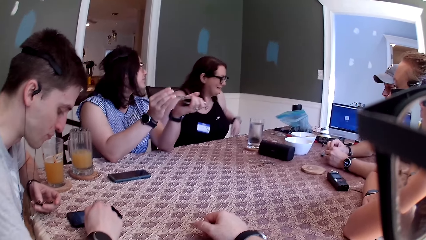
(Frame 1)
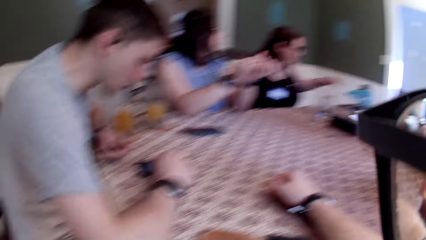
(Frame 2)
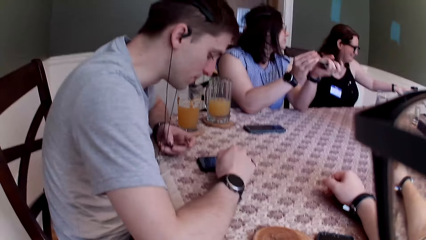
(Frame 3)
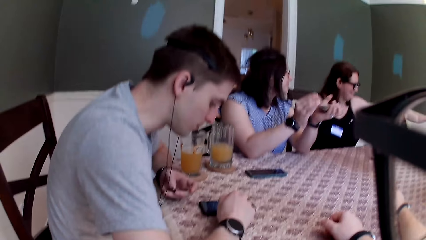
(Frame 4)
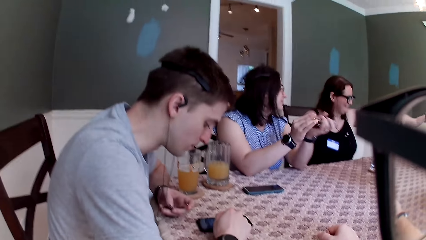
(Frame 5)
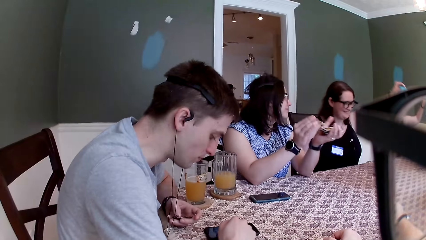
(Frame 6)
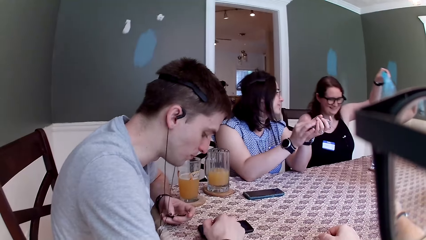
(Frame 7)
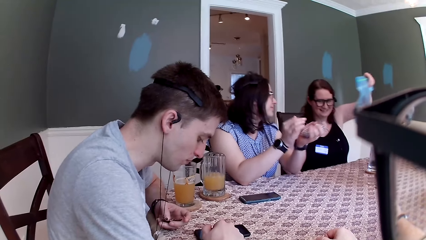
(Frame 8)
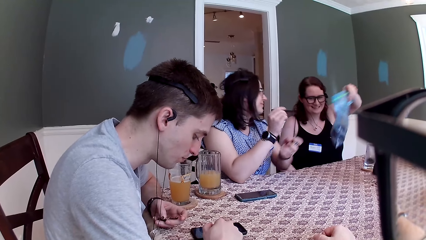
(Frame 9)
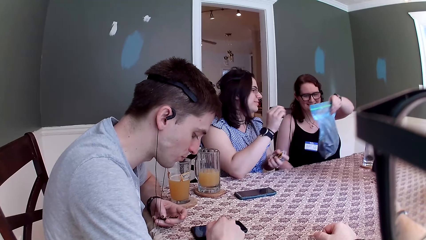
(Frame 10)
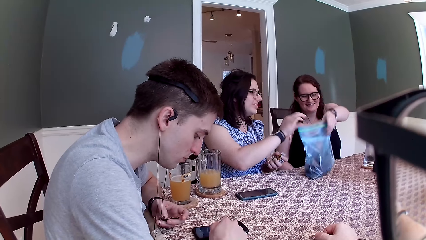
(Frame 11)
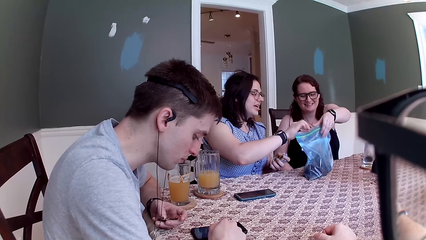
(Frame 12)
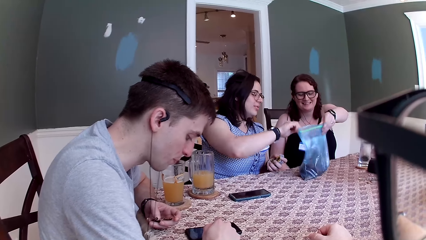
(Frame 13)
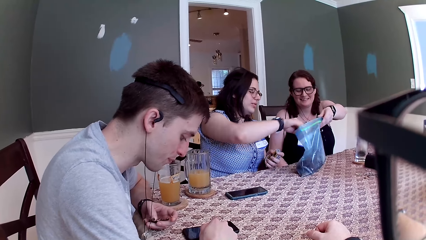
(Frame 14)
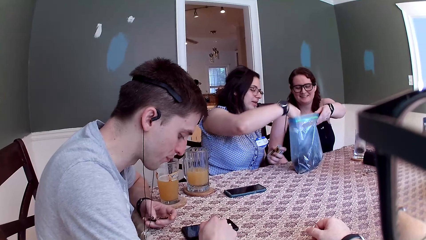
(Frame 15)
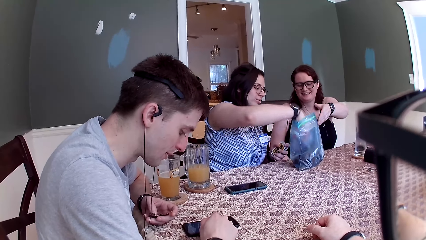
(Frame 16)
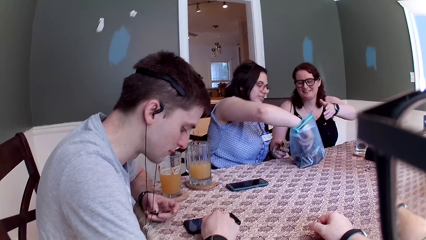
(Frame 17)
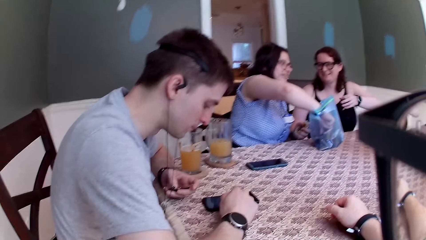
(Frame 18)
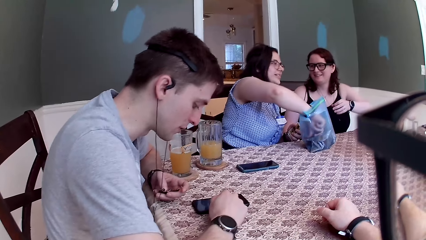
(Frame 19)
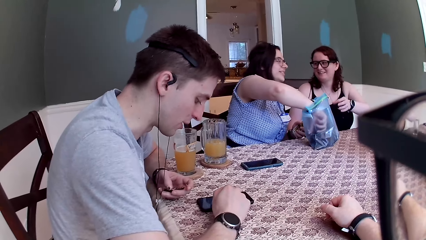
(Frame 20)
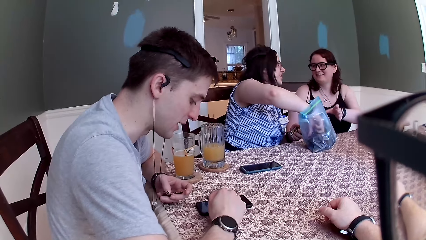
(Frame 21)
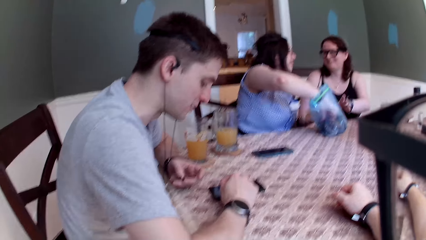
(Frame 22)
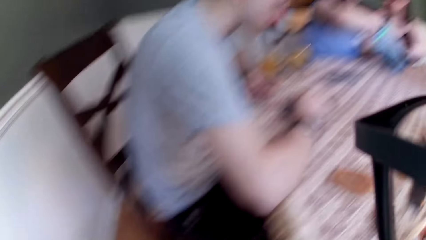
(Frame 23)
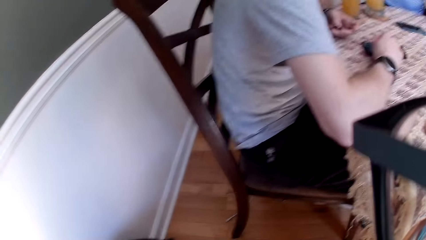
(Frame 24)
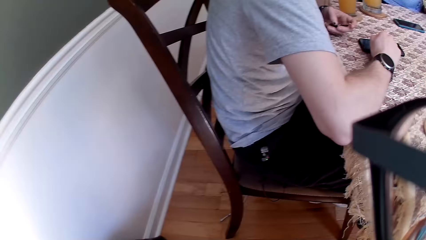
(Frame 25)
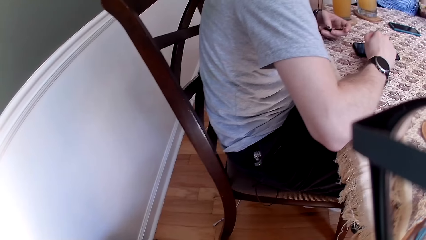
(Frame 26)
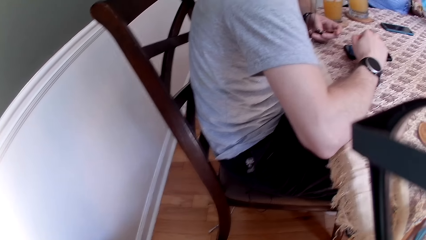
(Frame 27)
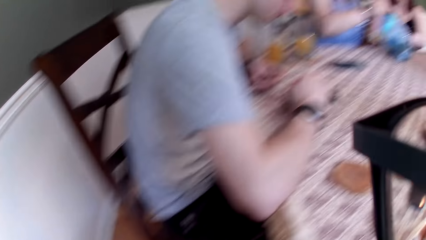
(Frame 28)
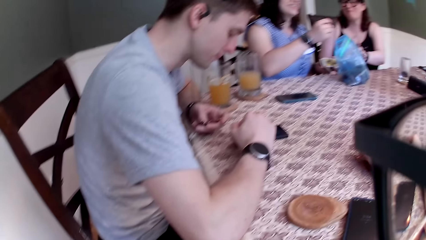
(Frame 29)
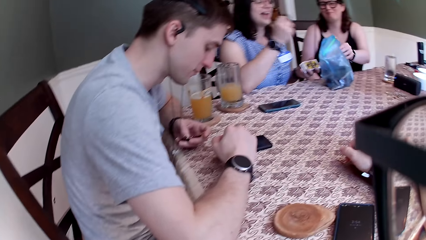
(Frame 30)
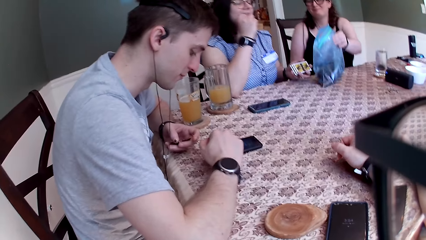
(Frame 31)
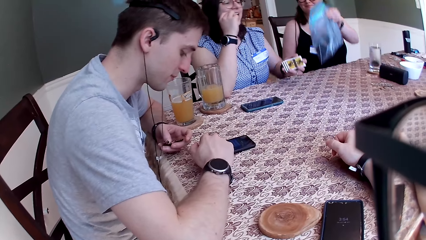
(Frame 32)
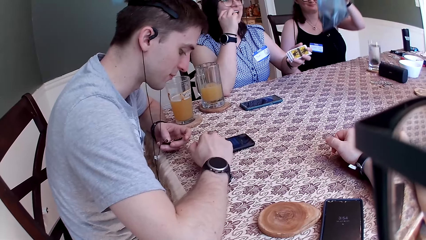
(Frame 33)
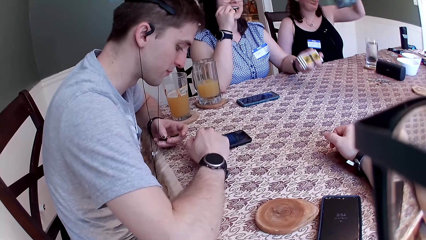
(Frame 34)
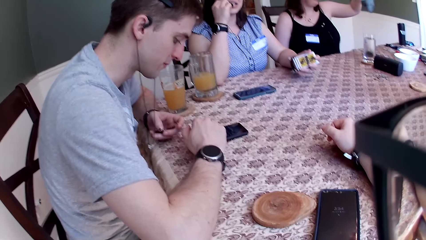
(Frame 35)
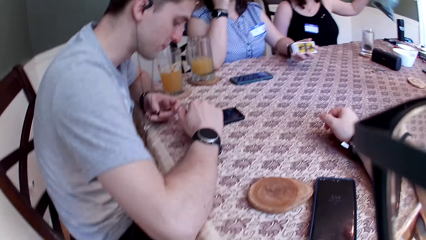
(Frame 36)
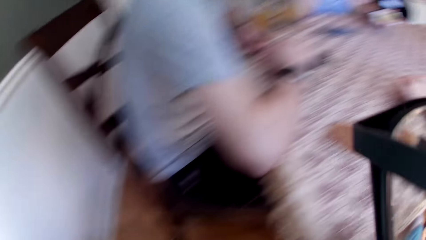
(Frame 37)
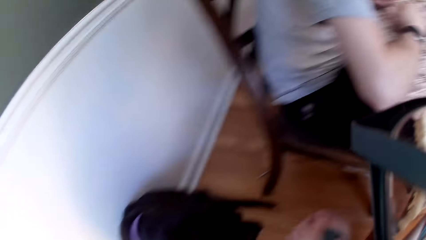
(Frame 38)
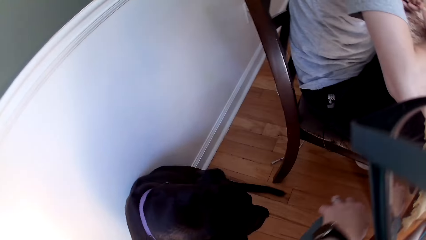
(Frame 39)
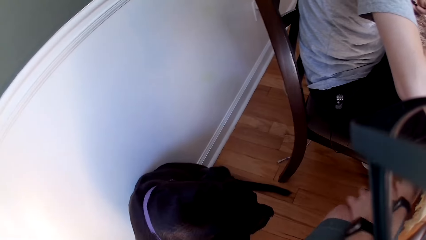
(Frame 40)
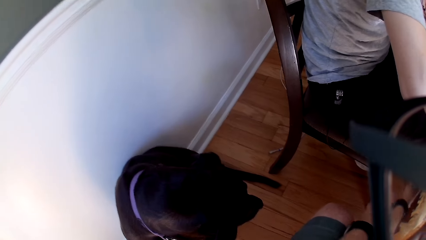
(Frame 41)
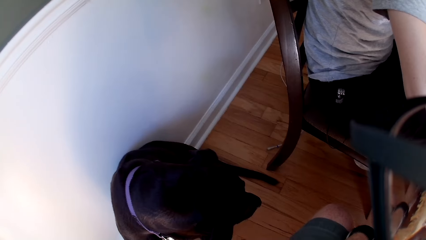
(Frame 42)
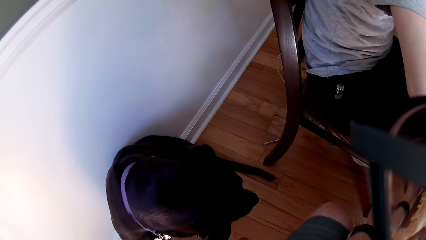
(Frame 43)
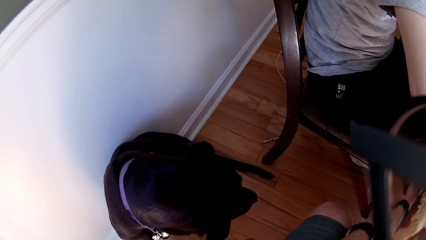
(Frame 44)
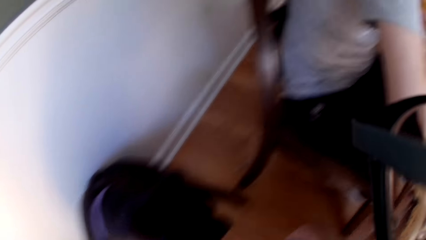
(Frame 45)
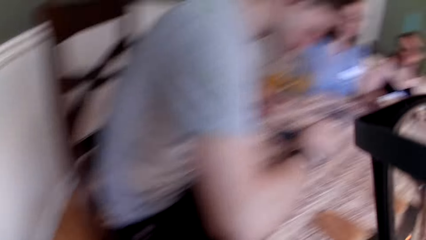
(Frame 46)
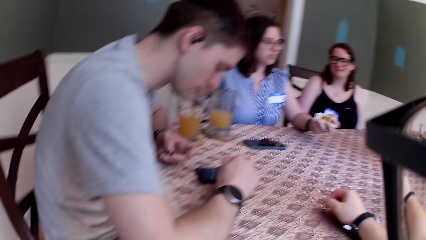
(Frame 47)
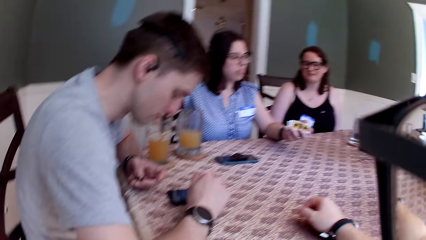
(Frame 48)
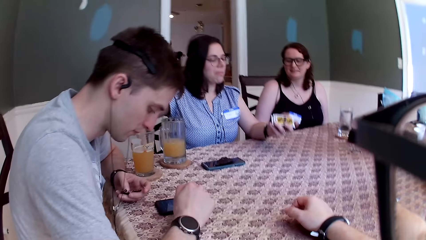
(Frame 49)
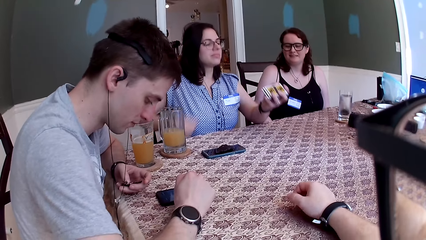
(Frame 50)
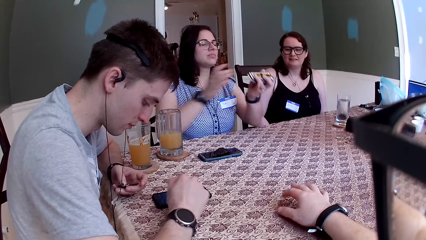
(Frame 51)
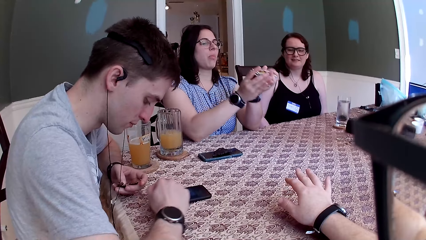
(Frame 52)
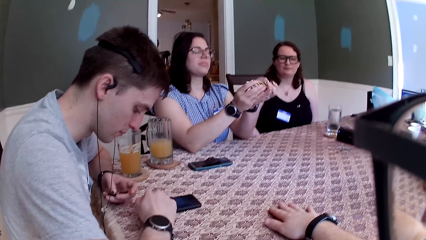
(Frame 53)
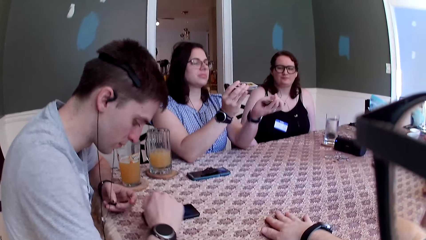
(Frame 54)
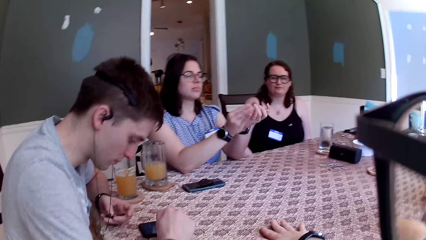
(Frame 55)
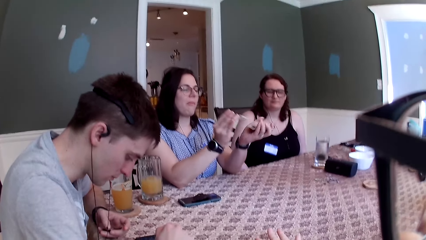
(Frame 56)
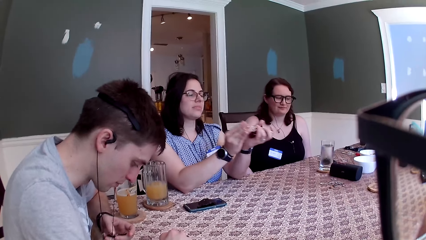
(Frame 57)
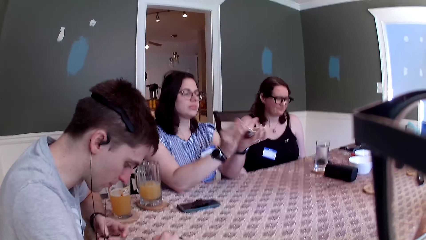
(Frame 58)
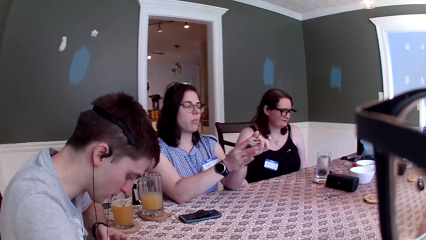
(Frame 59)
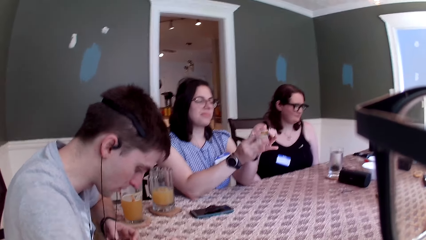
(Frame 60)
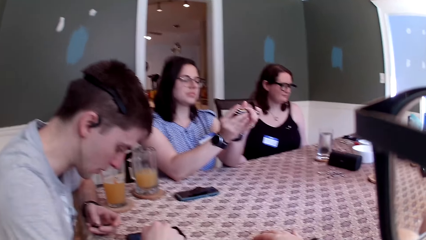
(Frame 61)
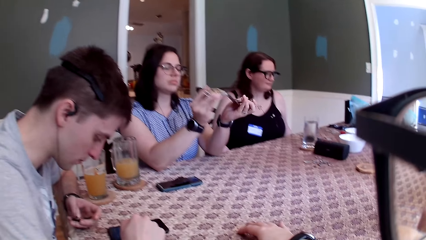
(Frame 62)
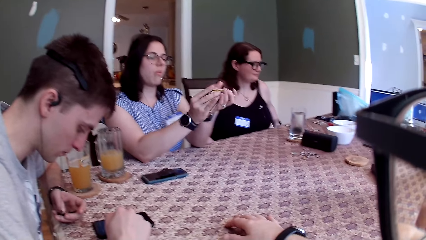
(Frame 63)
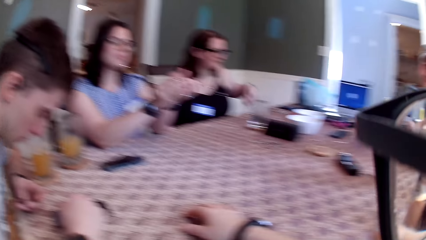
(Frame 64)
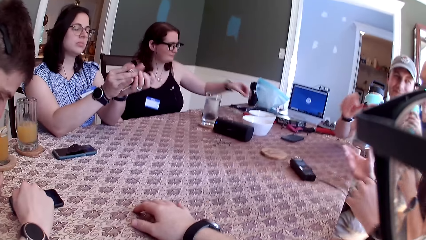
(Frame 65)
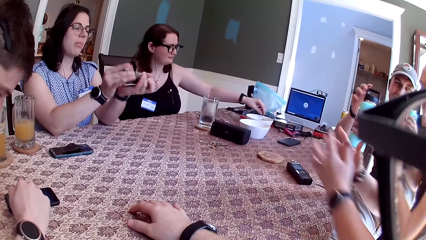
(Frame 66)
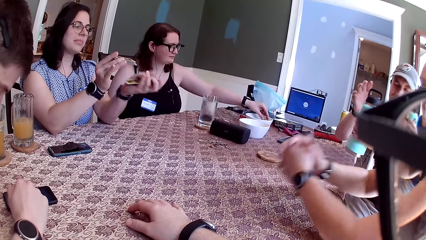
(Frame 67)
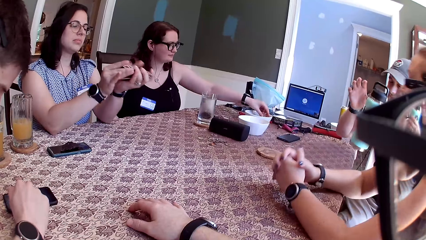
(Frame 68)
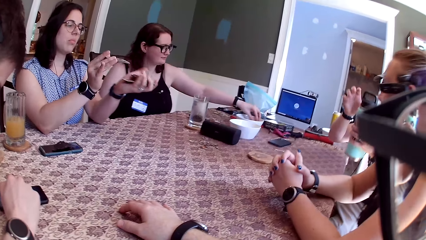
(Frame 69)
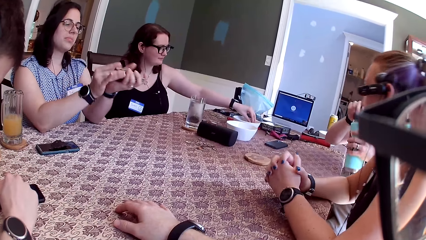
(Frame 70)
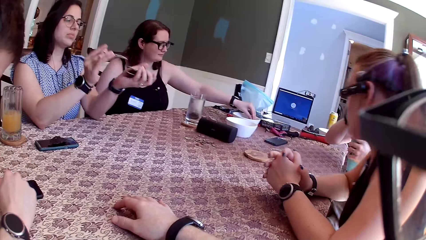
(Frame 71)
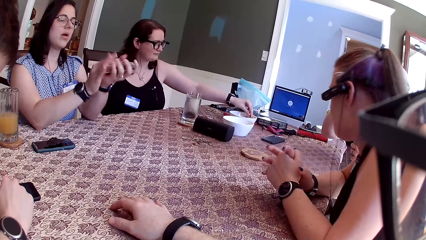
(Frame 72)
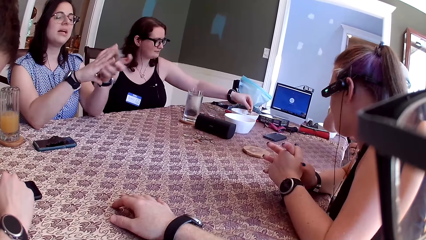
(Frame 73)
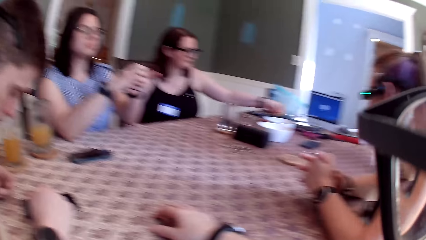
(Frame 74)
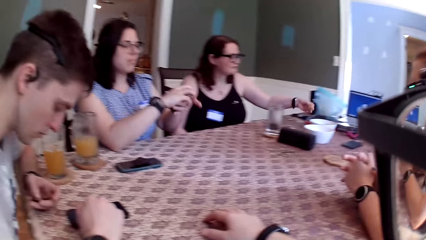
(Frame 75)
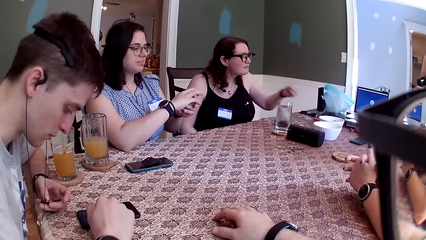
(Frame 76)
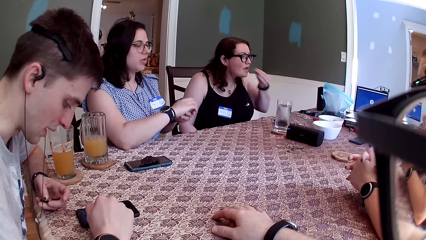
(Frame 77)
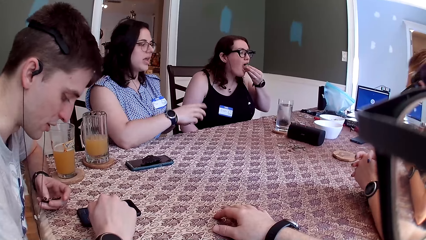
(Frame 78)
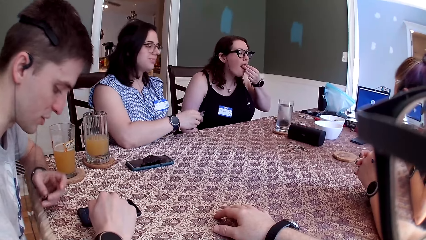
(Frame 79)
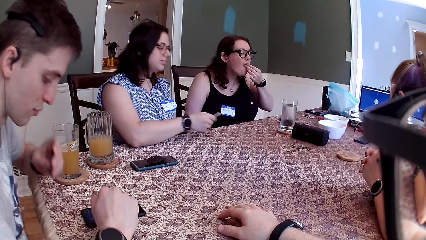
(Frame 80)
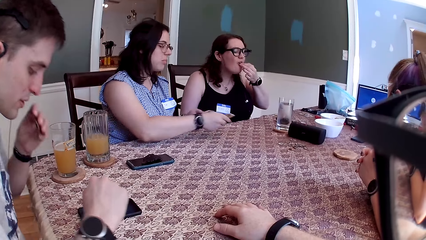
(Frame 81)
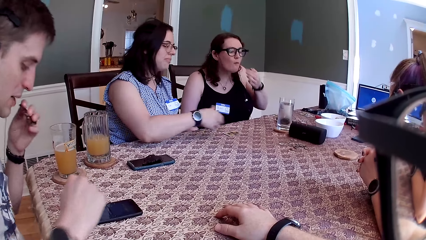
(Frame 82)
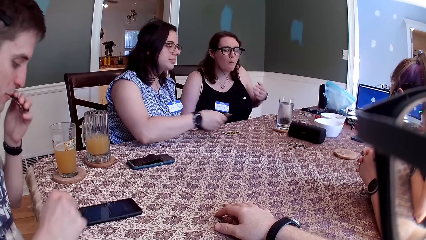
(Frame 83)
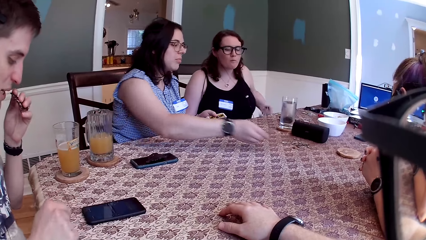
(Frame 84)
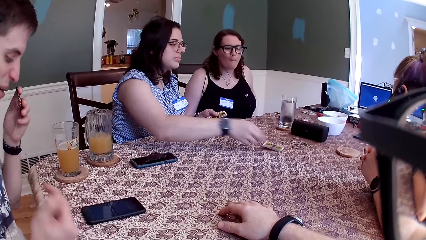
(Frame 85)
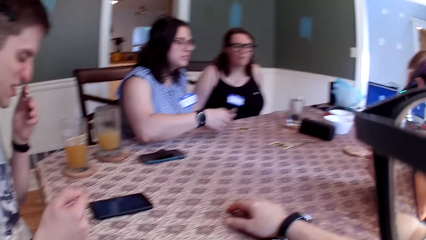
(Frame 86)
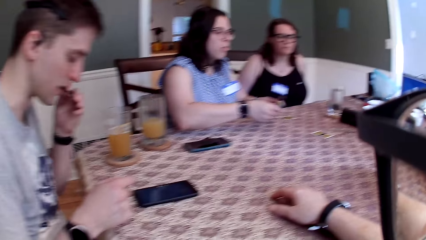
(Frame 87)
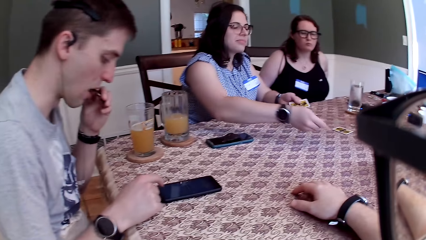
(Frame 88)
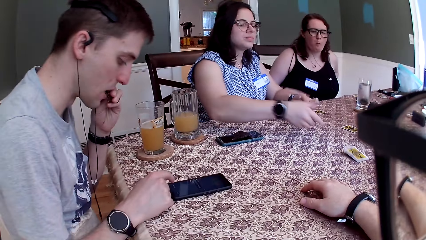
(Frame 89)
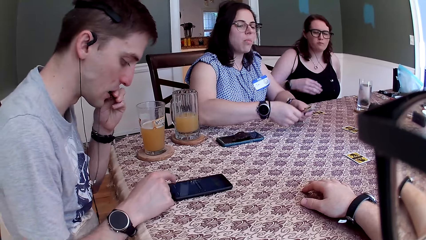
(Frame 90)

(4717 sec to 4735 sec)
A woman picks the pack on the table with her left hand. The camera wearer speaks to another woman and the first woman. The first woman drops the pack on the table with her left hand. A person talks to the camera wearer. The second woman picks a cookie from the pack with her right hand. The camera wearer turns his head. He looks at the dog. The first woman picks the pack on the table with her left hand. The camera wearer hits the table with his right hand. The second woman shuffles the cards with both hands. The camera wearer looks around. A man holds a flask with his left hand. A third woman places both hands on the table. The second woman speaks to a group of people on the table. The first woman picks a cashew nut from a bowl with her left hand. The camera wearer converses. The first woman puts the cashew nut in her mouth with her left hand. Another man speaks to the camera wearer. The second woman drops some cards on the table with her right hand.
